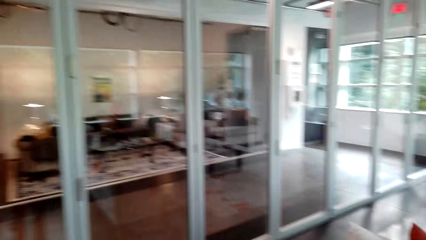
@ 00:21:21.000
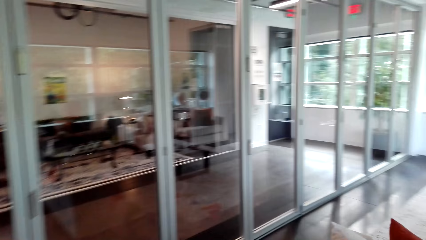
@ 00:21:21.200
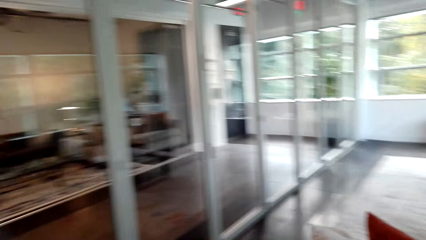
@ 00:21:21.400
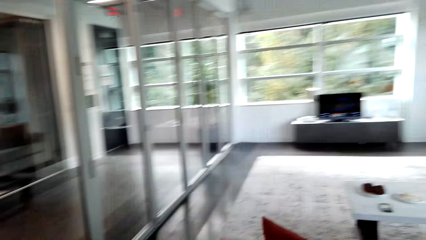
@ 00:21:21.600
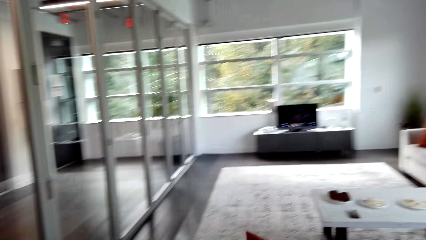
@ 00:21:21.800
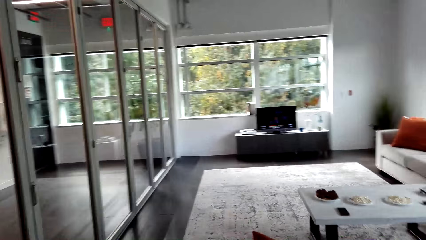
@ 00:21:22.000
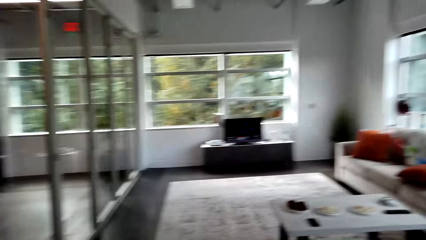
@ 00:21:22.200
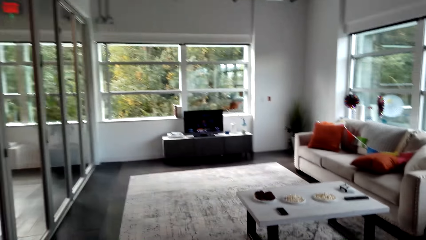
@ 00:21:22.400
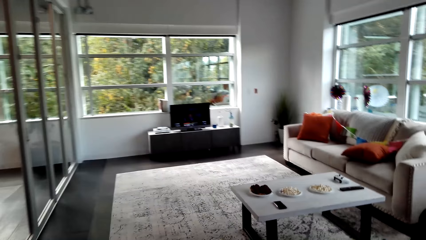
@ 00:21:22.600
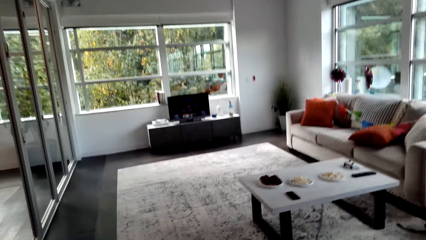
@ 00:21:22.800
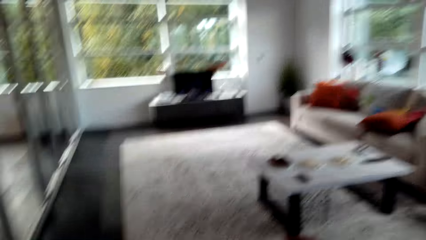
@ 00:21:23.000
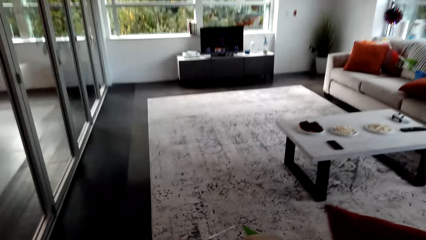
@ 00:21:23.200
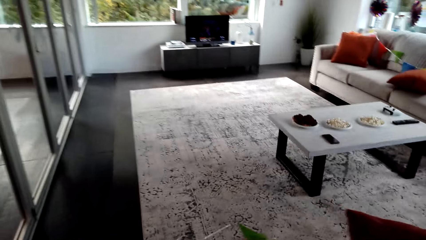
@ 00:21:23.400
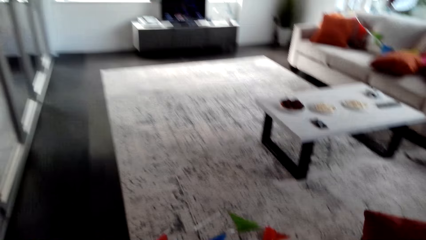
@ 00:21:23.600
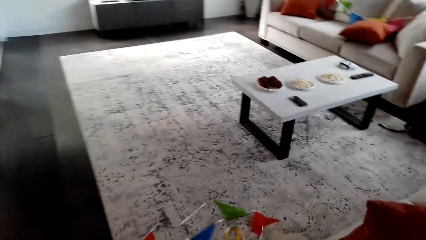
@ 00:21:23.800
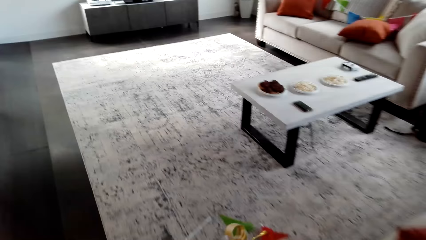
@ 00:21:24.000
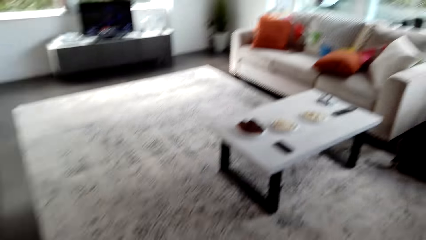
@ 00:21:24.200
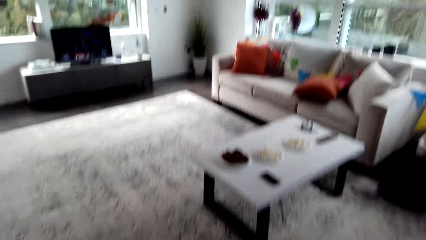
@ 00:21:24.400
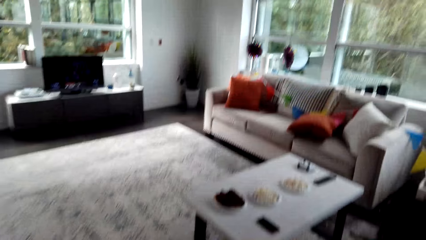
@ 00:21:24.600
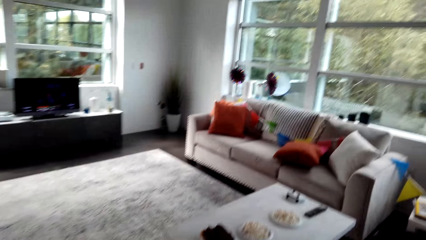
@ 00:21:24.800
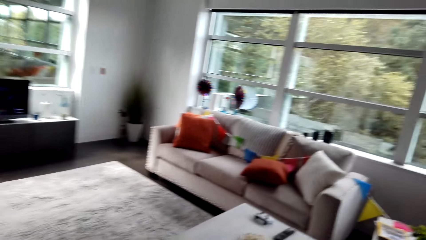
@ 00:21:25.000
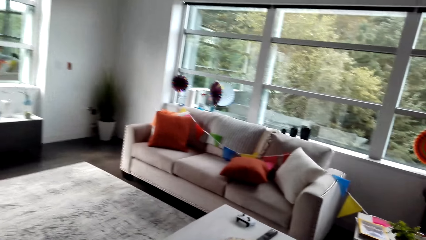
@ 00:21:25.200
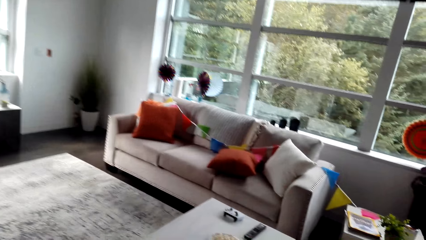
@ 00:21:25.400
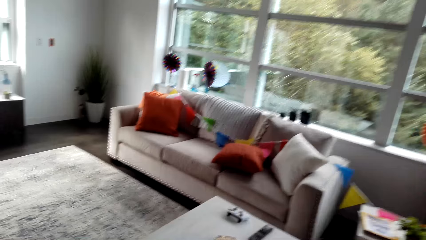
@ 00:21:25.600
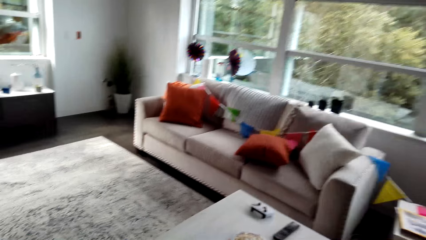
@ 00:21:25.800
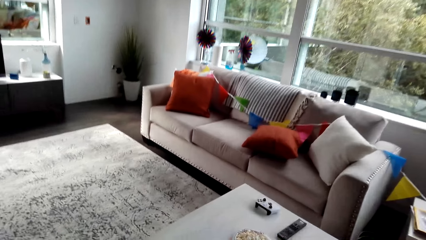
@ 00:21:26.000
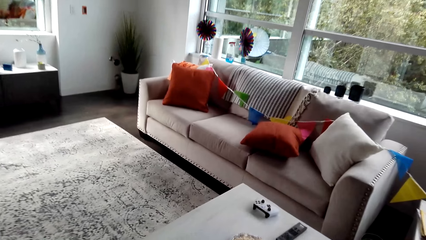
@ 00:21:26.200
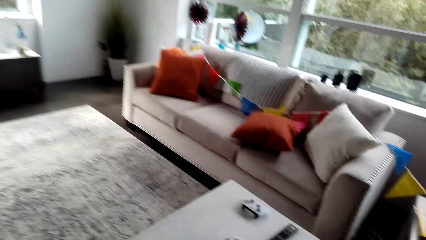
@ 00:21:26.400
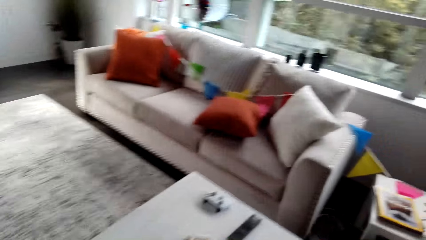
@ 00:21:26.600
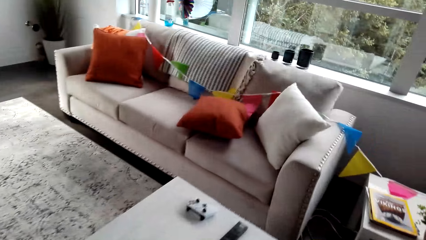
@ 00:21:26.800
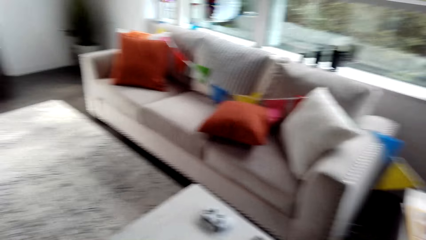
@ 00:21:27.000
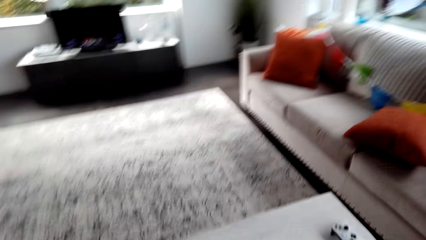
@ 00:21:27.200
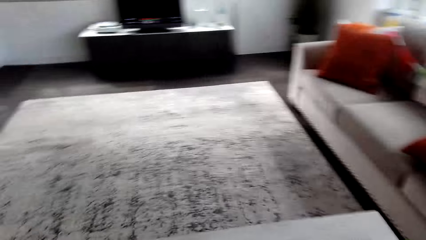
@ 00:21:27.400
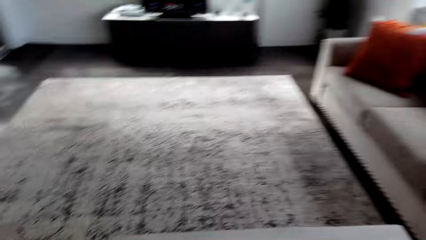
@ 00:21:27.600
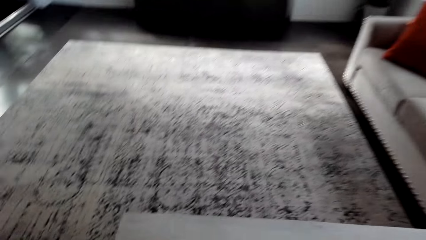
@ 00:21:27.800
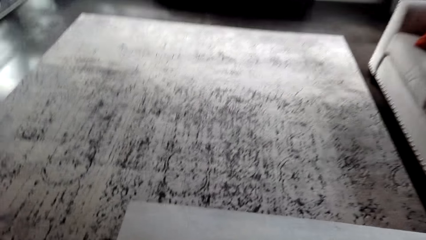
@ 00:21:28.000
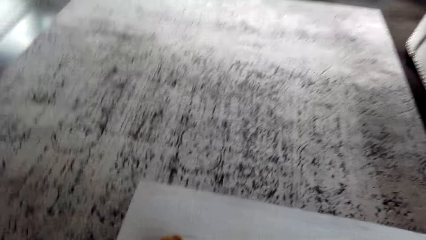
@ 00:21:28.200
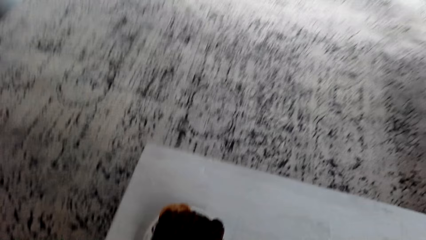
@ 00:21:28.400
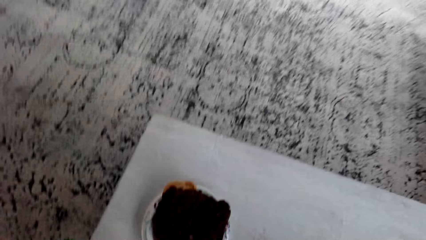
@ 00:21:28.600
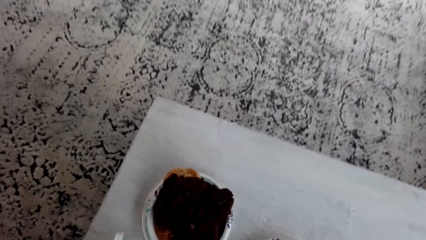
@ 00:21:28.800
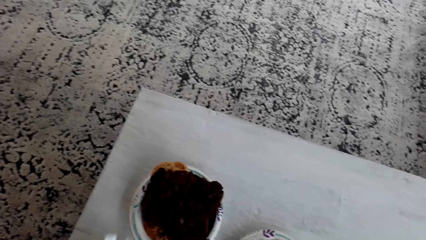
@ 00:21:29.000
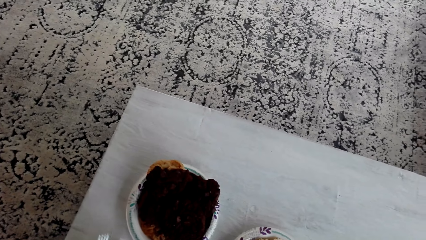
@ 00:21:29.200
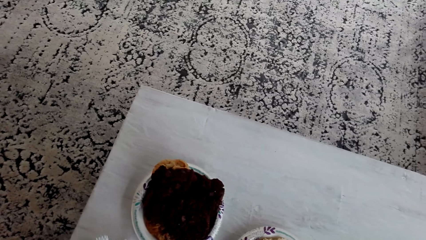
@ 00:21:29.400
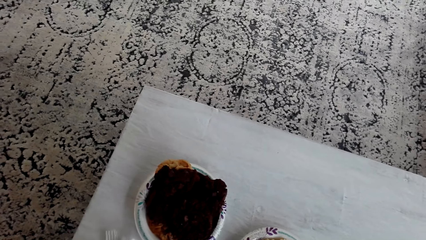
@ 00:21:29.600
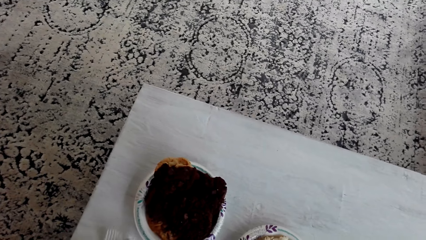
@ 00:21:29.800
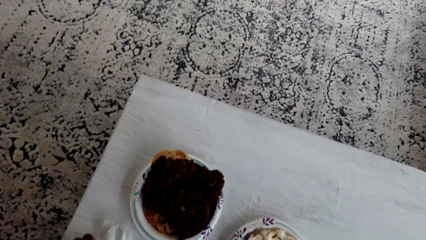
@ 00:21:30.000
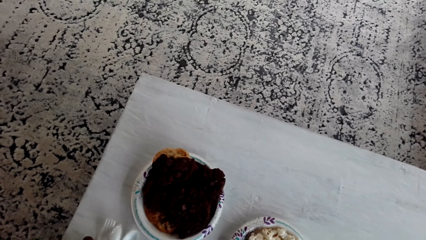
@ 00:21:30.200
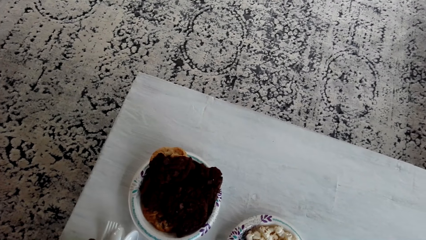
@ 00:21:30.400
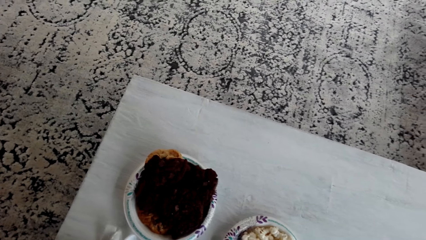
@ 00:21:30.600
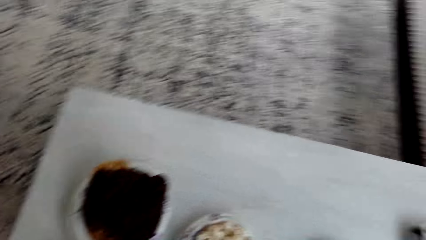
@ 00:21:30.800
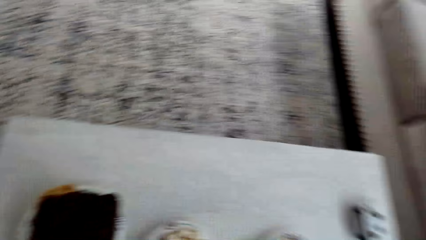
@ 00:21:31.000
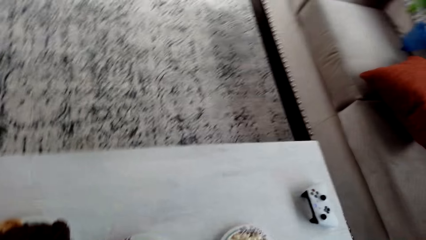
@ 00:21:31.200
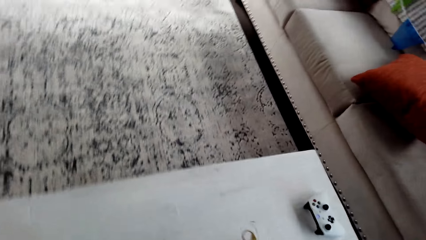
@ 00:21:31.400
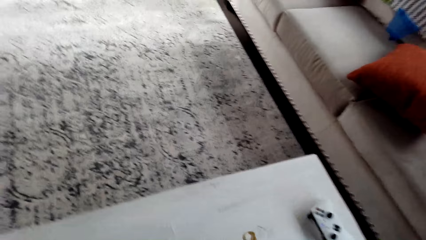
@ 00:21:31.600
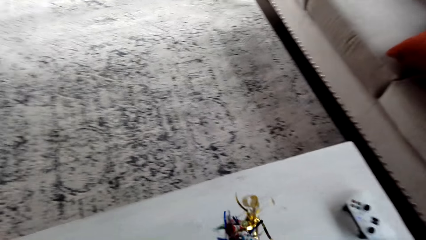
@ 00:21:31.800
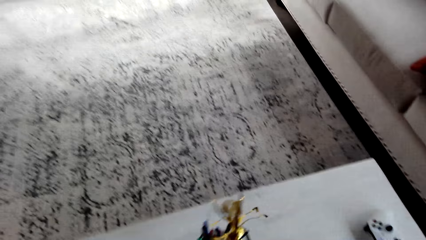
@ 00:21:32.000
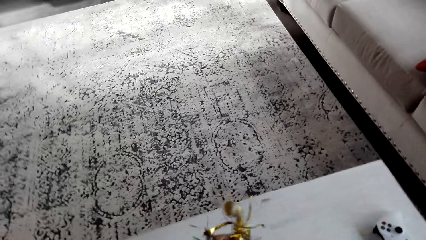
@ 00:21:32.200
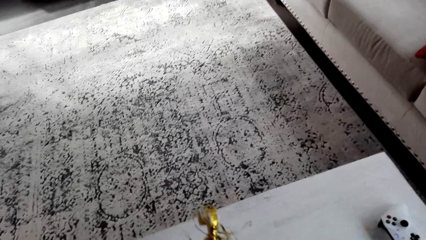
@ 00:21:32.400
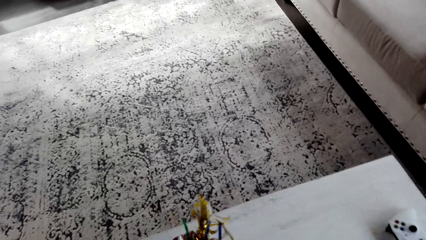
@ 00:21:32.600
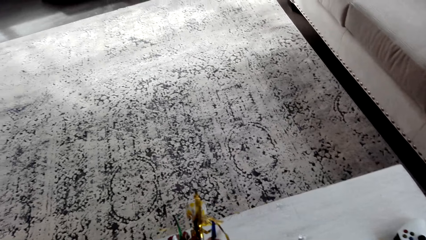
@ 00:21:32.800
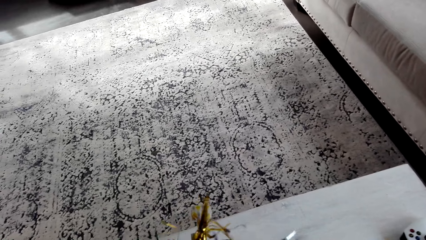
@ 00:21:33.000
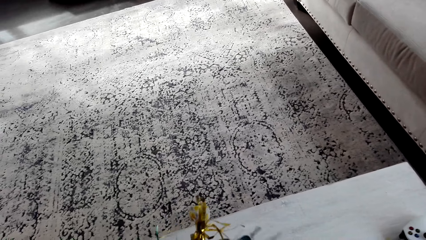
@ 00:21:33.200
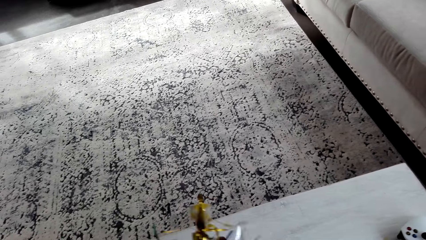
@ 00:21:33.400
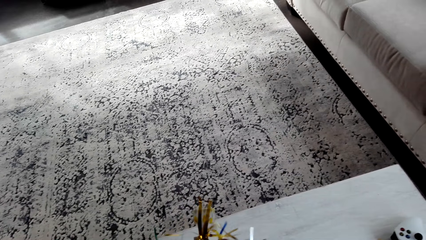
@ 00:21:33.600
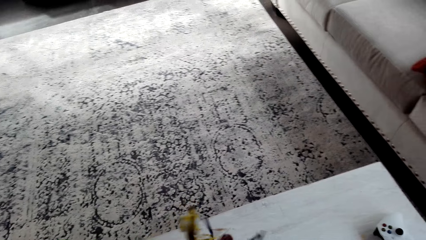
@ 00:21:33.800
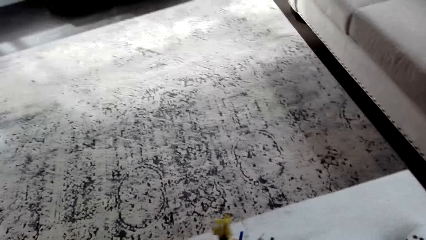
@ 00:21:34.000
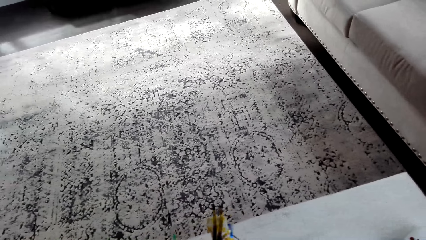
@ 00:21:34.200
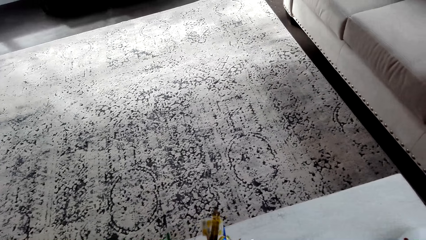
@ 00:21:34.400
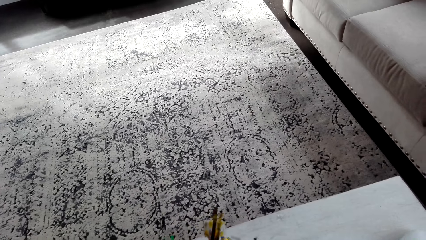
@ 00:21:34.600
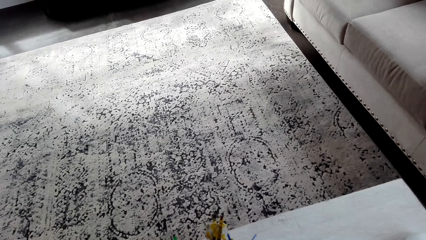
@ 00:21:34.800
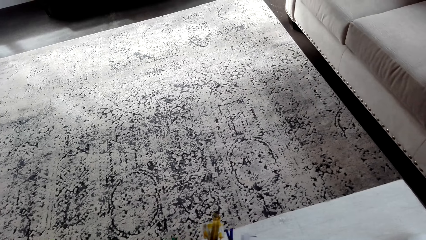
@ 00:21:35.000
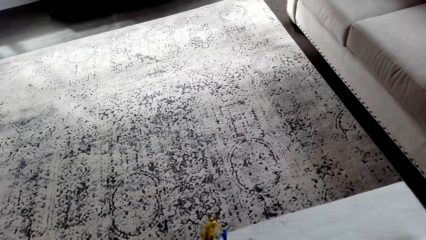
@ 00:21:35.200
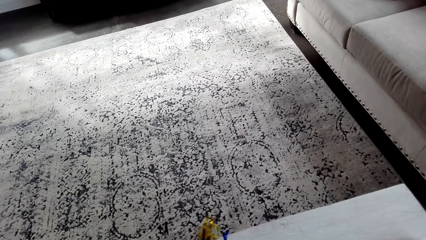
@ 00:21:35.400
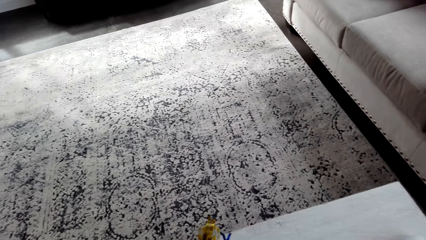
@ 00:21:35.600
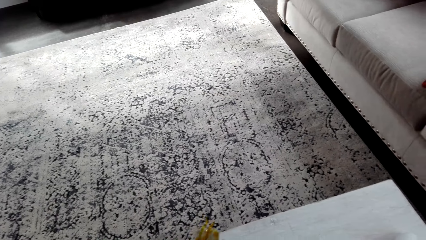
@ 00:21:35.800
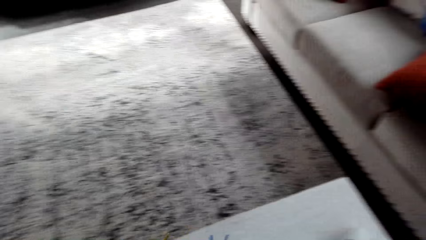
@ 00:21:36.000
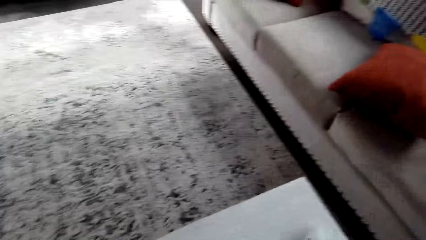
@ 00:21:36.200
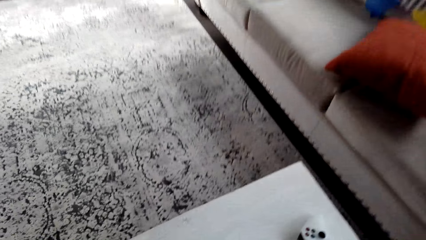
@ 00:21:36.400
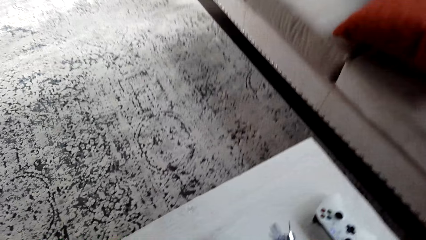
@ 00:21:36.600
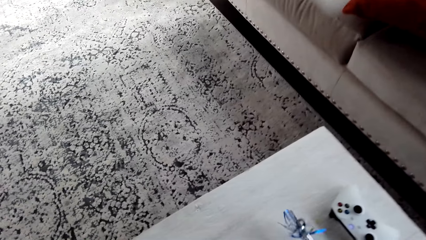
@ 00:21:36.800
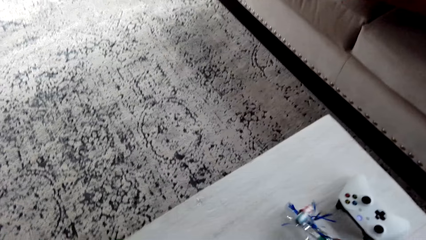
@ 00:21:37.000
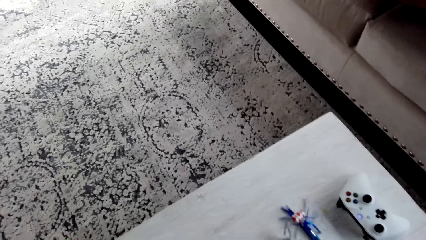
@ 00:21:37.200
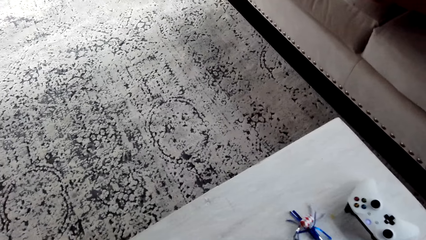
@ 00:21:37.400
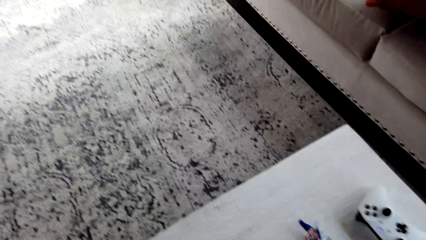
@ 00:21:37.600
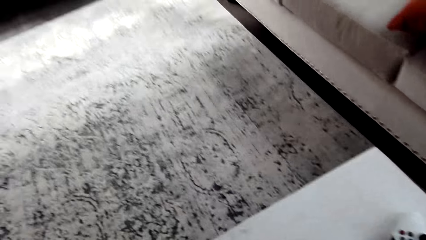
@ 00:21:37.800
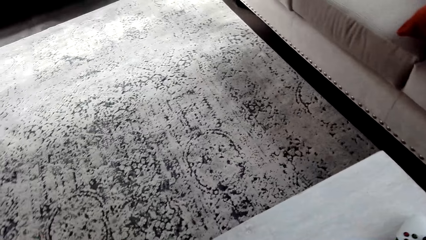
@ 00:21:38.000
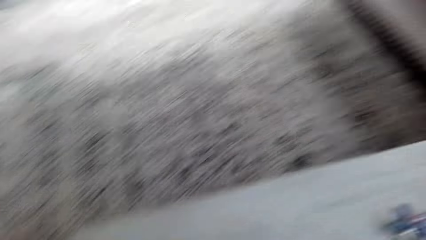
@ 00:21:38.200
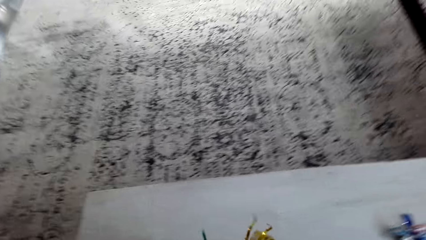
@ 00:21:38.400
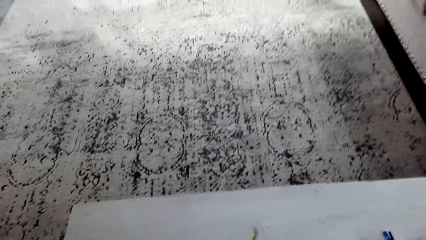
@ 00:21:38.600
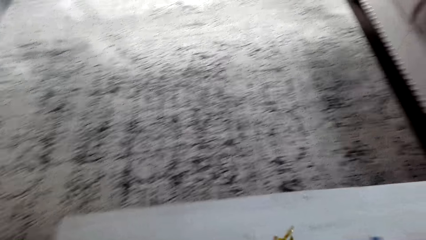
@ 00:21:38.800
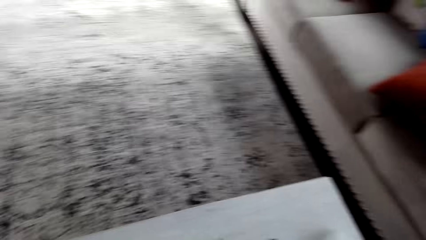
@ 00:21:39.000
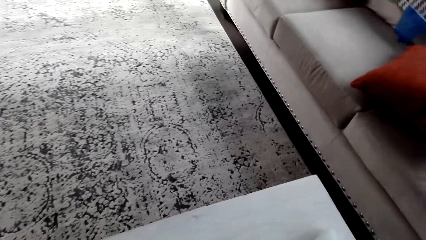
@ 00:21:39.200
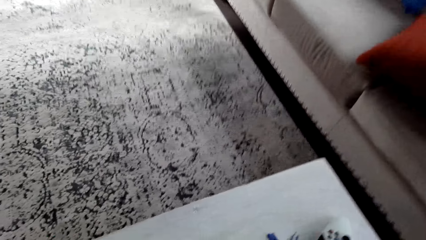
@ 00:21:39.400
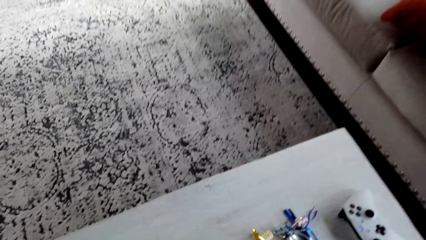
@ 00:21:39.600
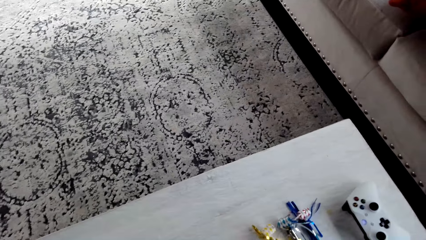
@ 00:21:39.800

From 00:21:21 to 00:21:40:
The camera wearer moves around the room. They do something. They put down the plastic spoons and forks on a table. They move a decoration on the table. They do something on the table. They put down the decoration.
